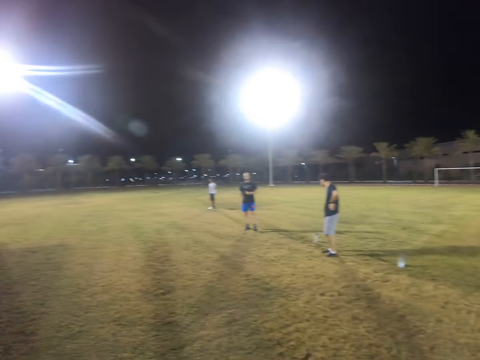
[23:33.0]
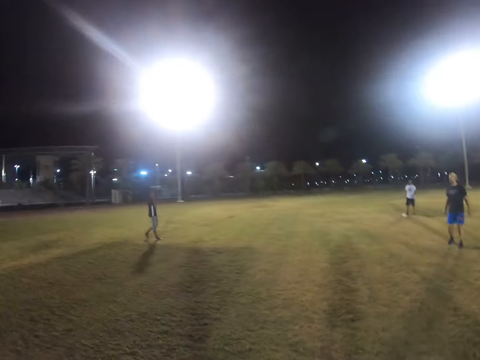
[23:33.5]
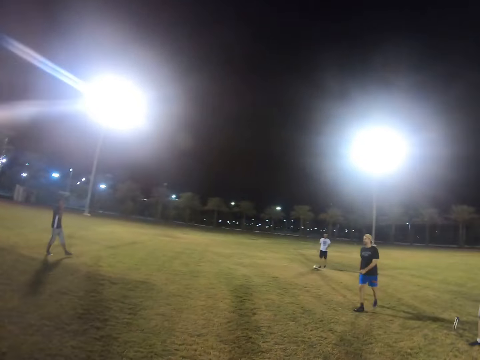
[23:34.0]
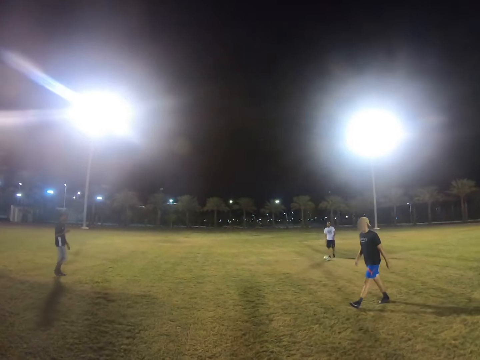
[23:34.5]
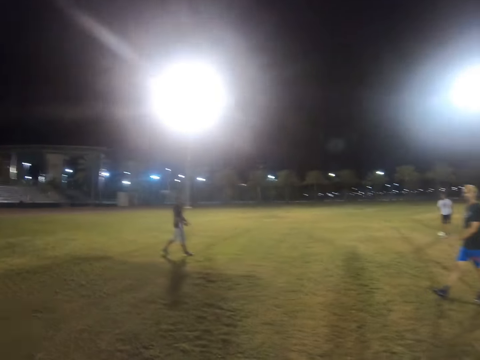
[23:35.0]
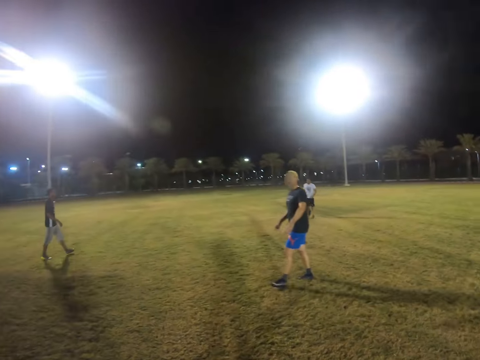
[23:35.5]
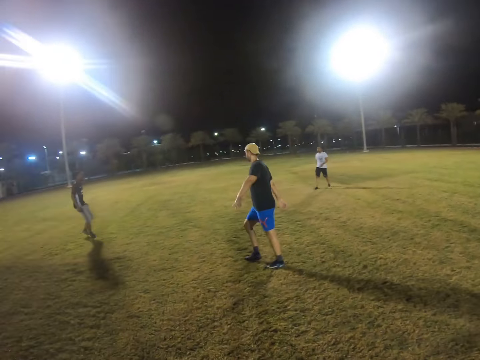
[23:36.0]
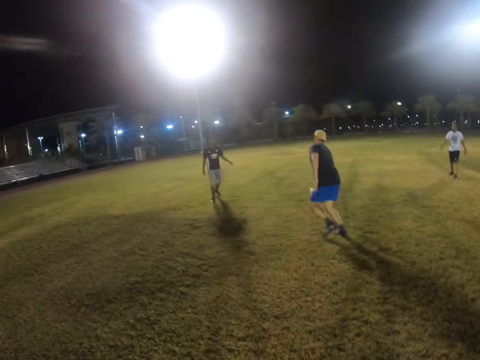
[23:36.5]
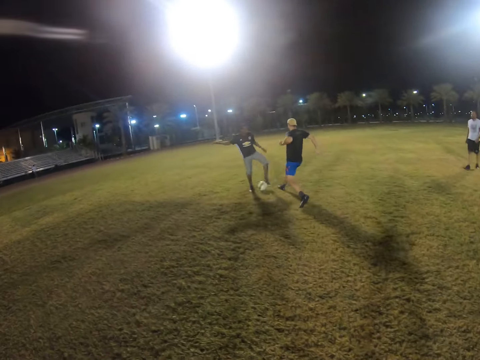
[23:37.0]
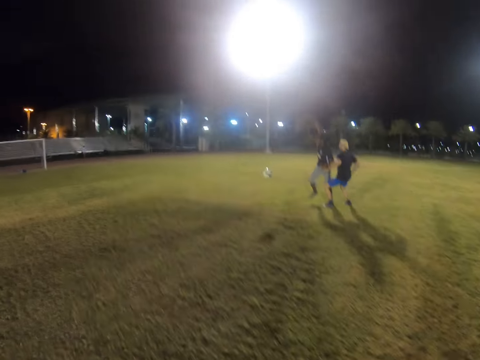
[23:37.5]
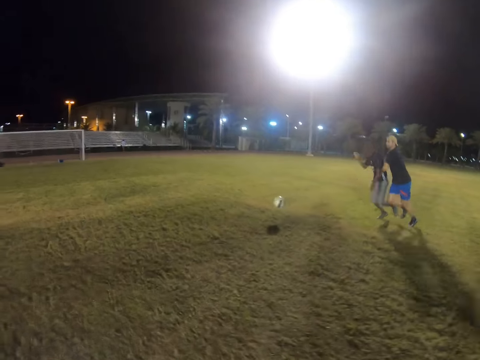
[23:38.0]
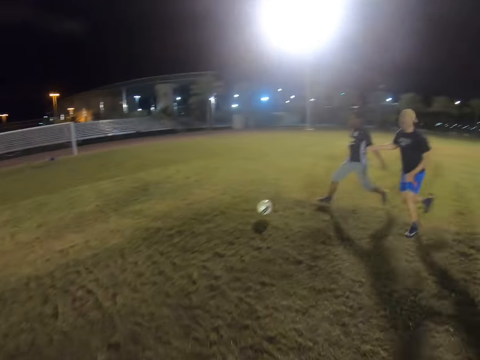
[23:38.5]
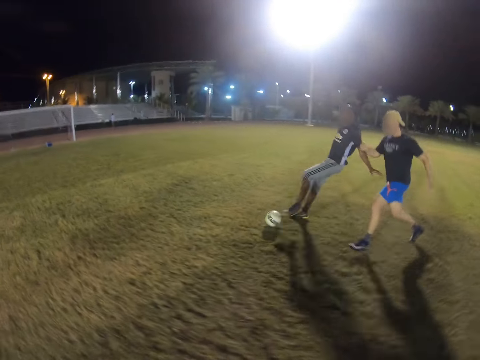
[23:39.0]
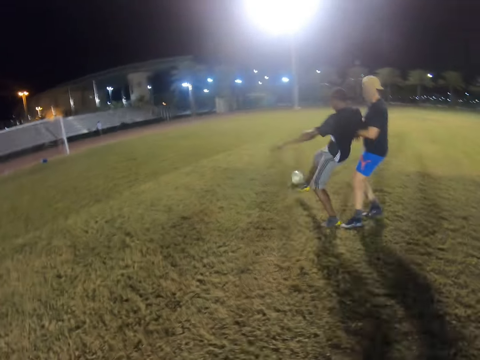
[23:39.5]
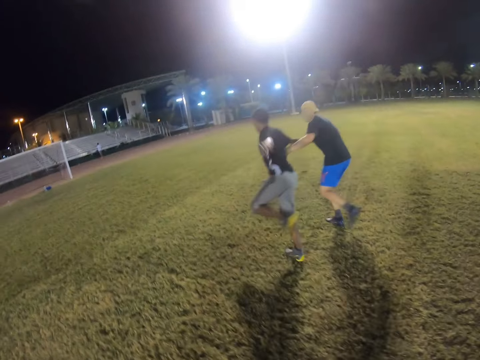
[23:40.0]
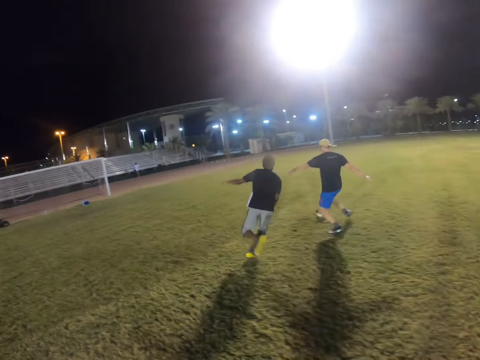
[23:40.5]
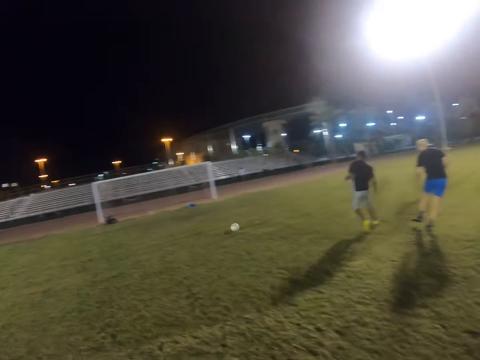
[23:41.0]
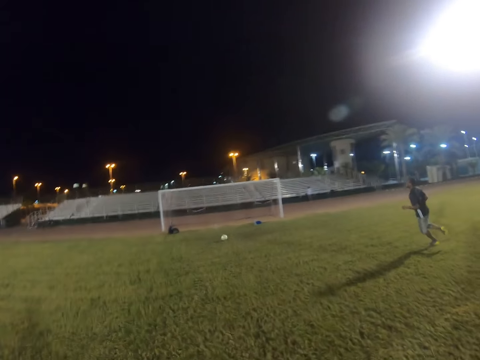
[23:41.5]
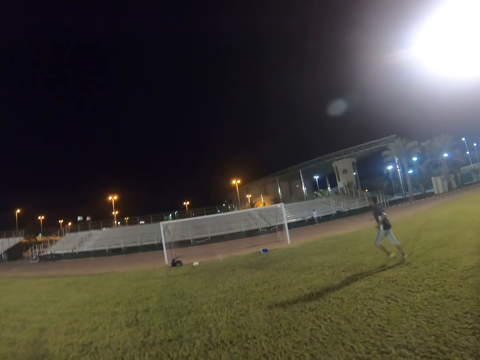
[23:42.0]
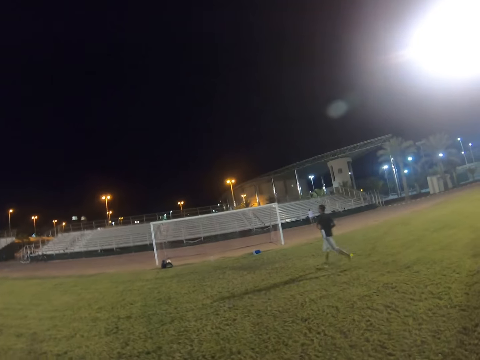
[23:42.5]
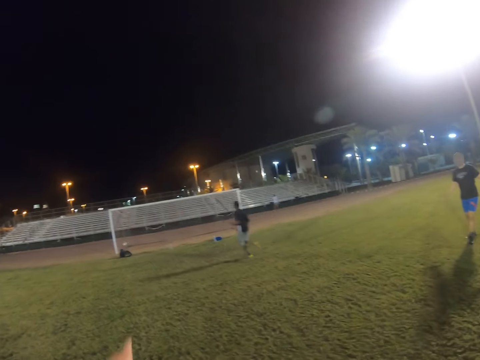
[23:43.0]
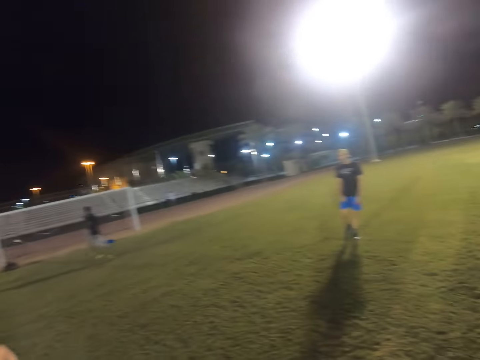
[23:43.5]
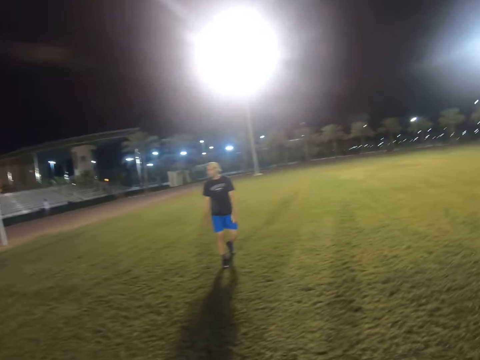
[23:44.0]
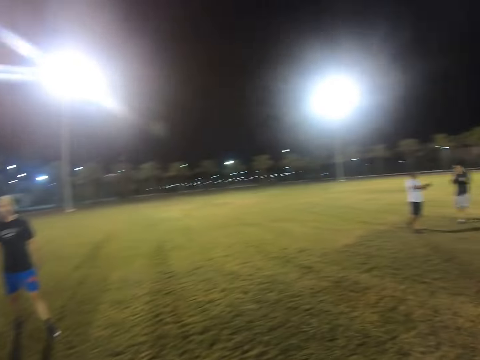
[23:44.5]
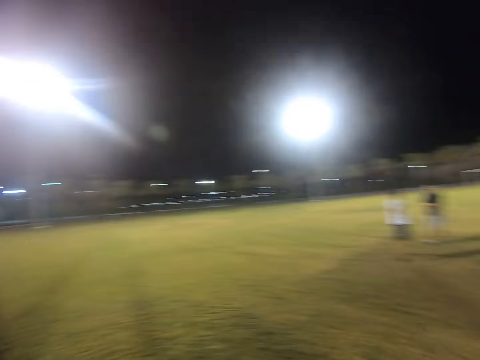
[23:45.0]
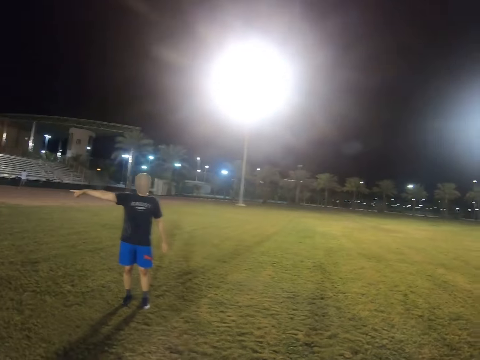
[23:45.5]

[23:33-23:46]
A man walks in the field. The man runs after the ball. Another man hits the ball. The first man hits the ball. The other man runs after the ball. The camera wearer points at something.

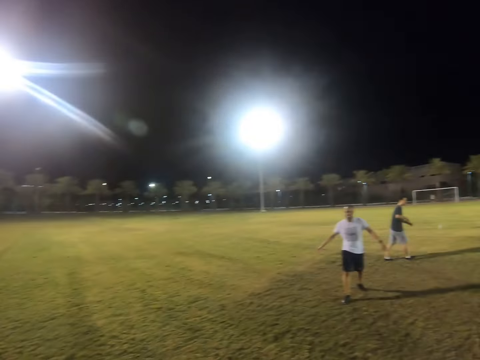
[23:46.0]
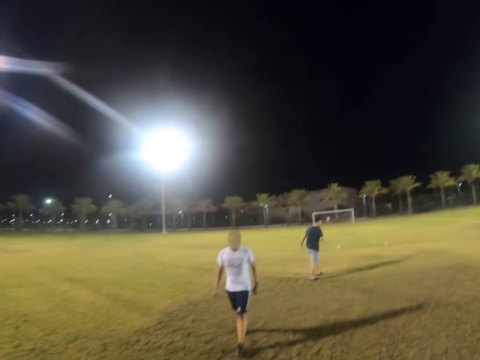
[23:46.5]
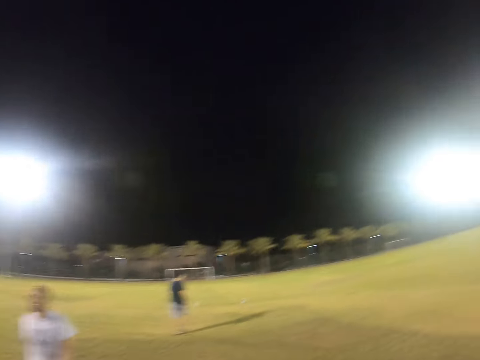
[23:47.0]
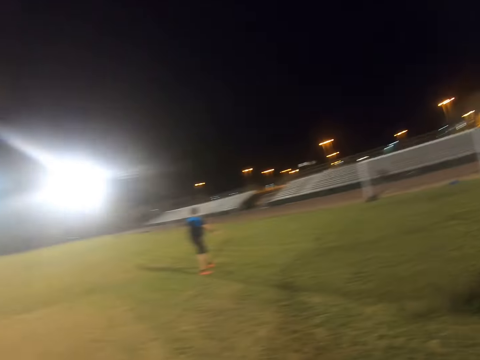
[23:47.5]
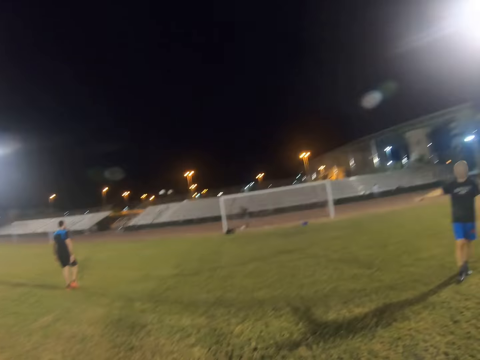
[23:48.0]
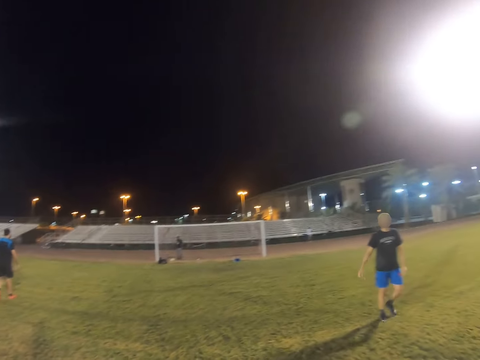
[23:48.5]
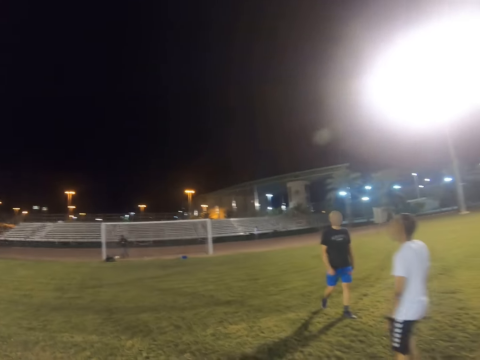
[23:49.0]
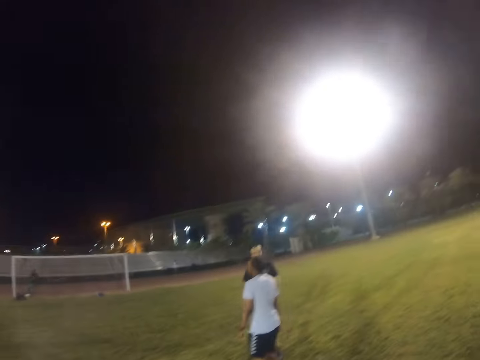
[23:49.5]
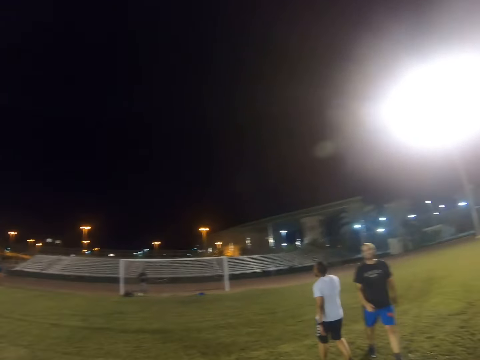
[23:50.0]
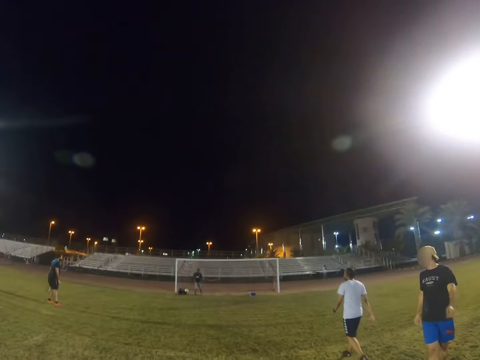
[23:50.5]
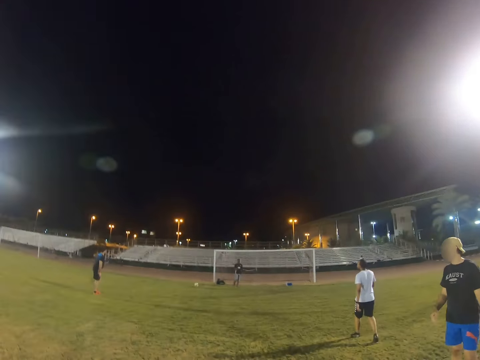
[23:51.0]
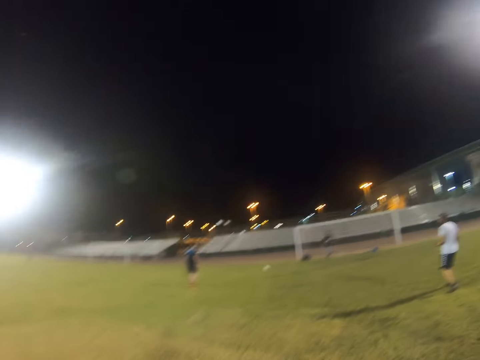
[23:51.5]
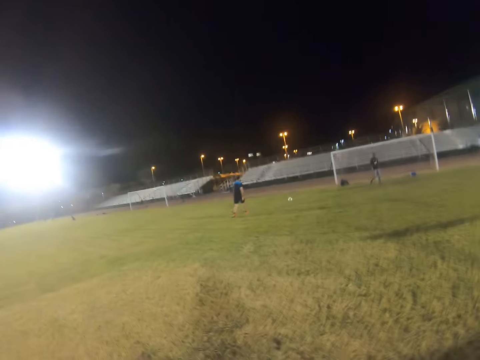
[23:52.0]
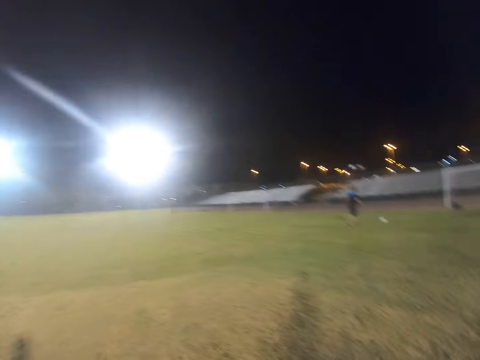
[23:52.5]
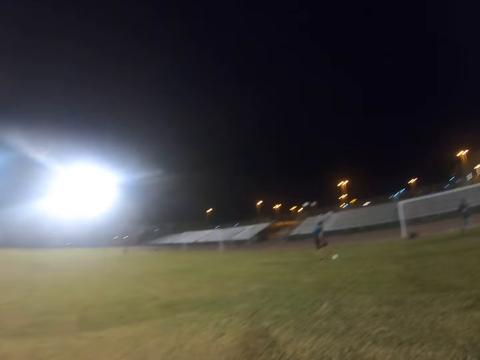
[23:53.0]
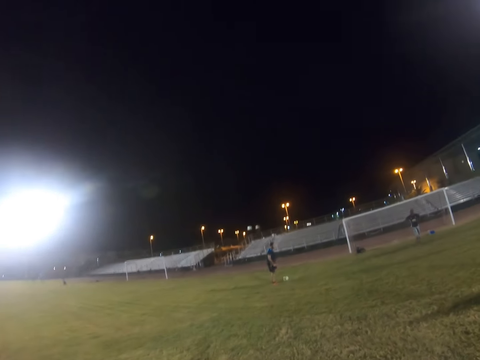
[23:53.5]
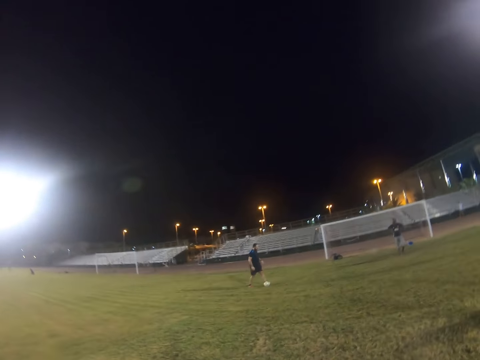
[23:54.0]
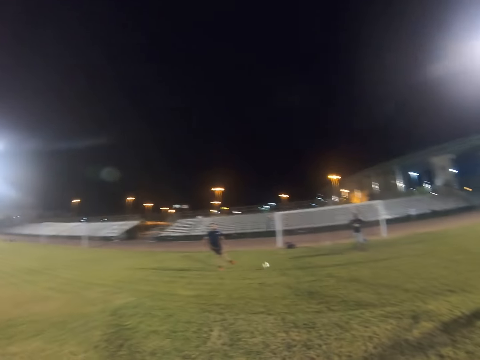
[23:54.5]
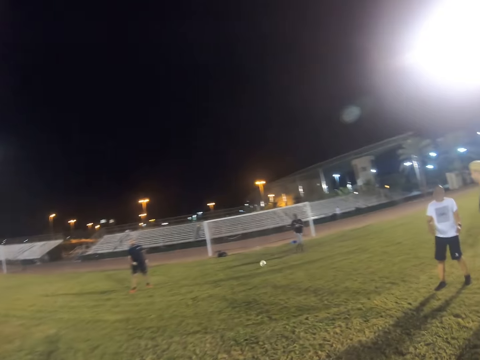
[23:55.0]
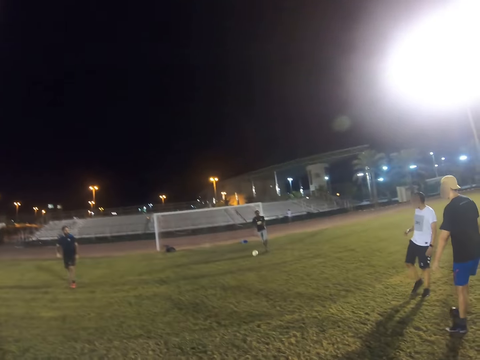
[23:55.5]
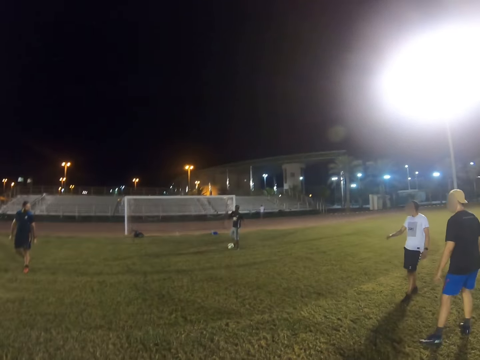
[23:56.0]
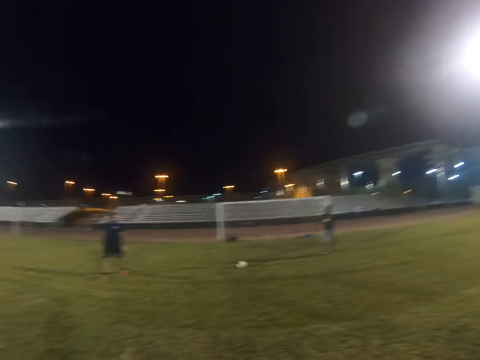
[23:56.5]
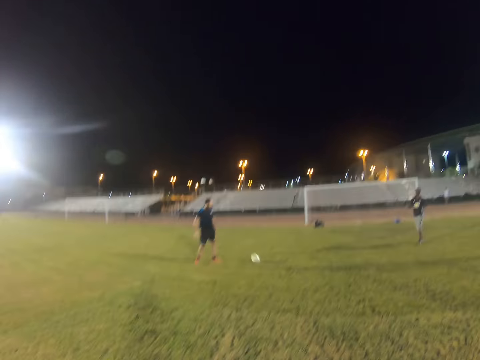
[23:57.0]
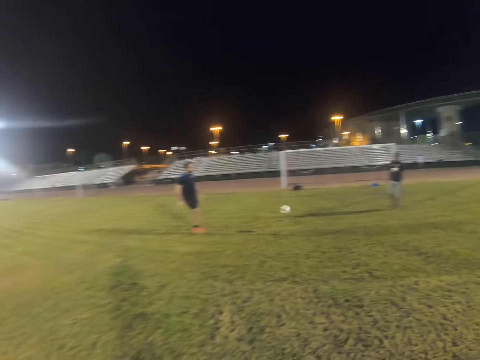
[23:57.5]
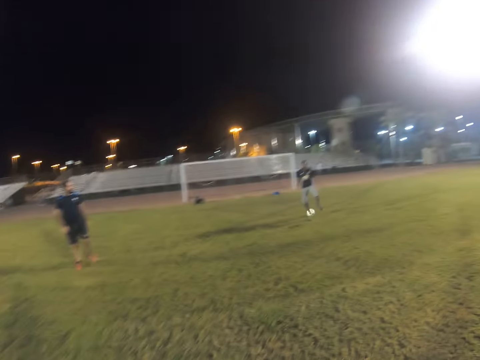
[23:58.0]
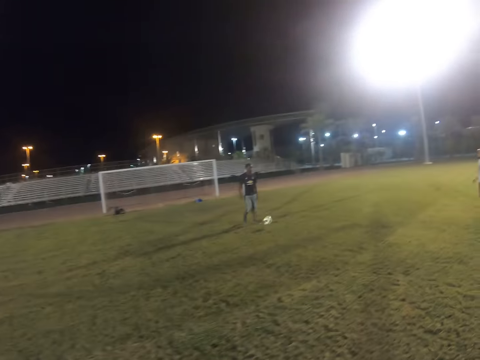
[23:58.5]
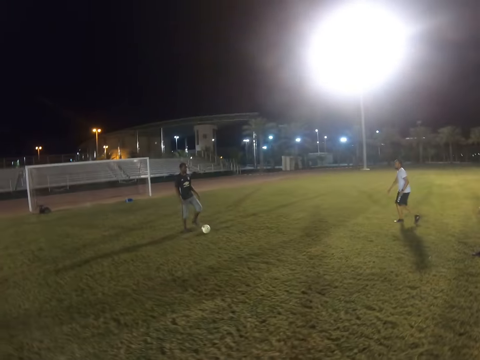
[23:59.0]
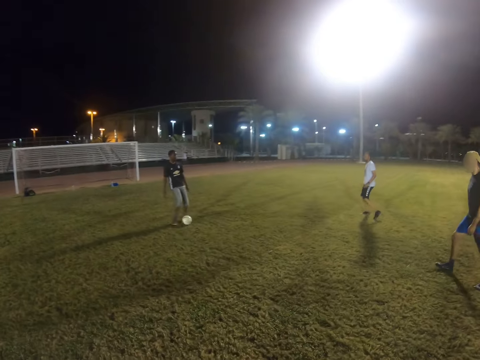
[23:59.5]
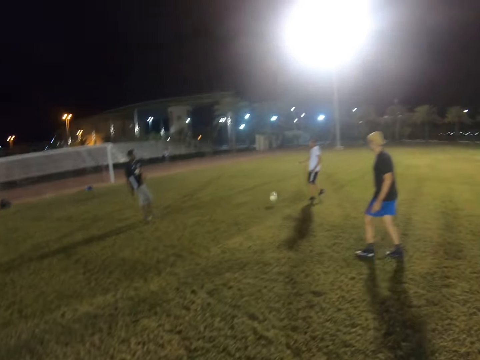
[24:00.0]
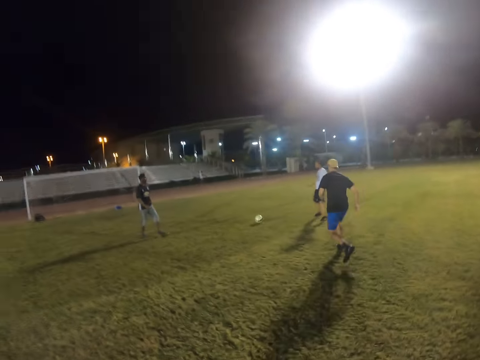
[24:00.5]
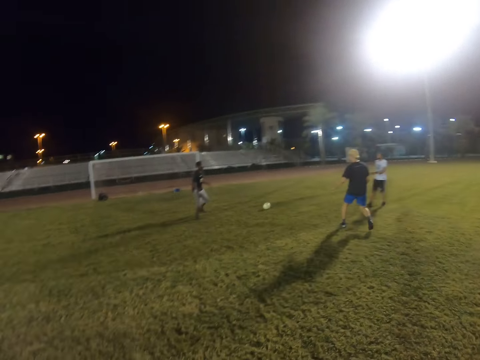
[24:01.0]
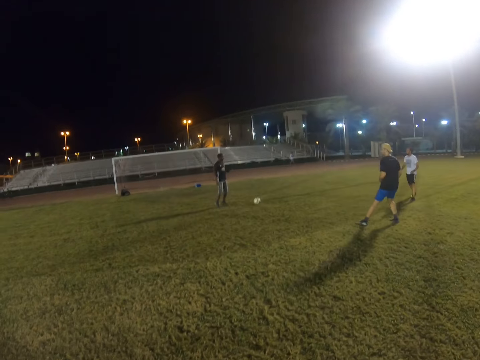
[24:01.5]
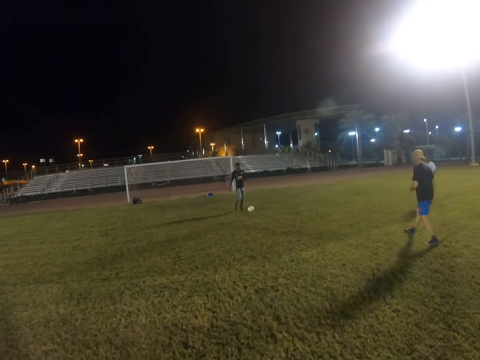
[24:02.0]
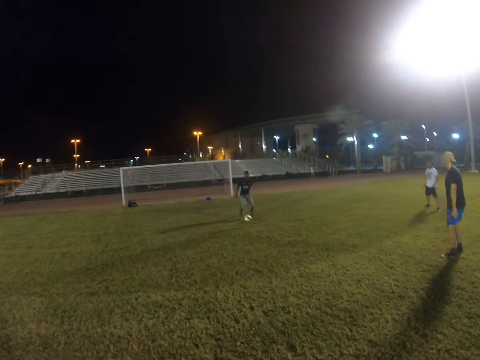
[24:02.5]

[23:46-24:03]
A man walks in the field. The camera wearer walks around. Another man walks in the field. A third man walks in the field. The third man hits the ball. A fourth man hits the ball. The third man hits the ball. The fourth man hits the ball. The first man hits the ball.
